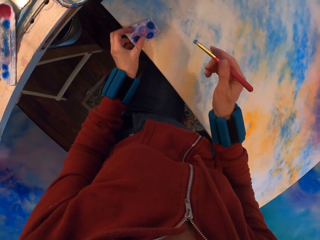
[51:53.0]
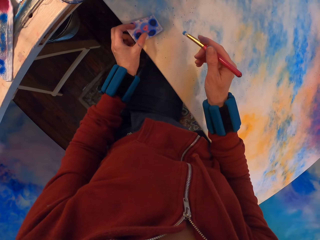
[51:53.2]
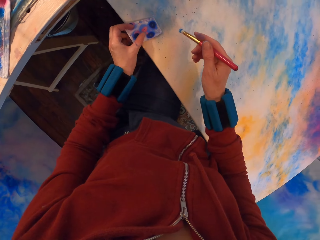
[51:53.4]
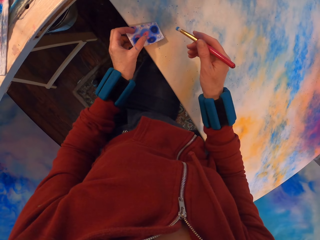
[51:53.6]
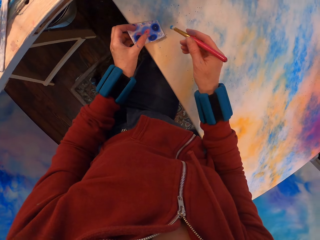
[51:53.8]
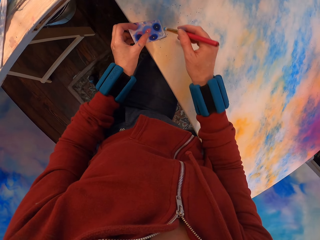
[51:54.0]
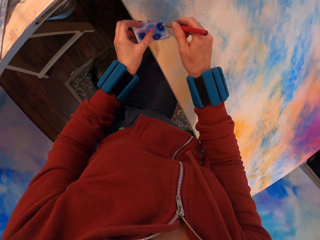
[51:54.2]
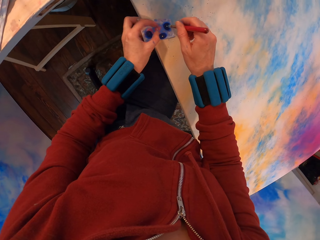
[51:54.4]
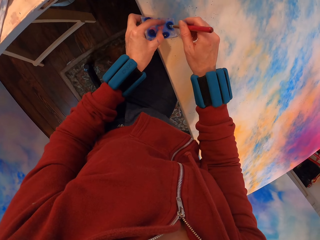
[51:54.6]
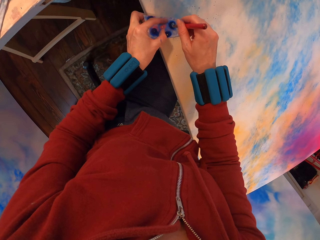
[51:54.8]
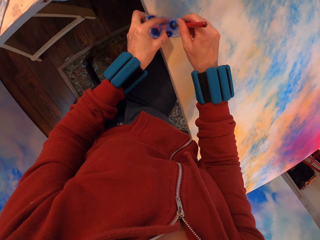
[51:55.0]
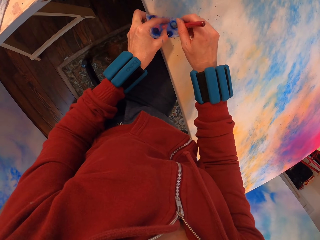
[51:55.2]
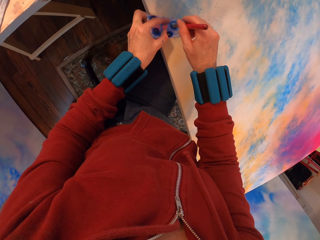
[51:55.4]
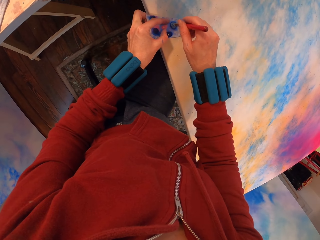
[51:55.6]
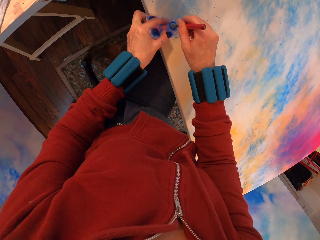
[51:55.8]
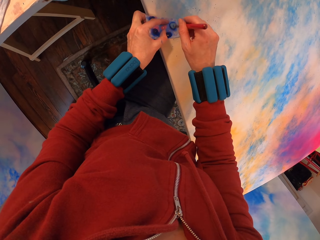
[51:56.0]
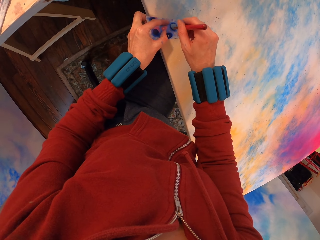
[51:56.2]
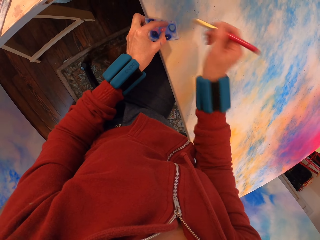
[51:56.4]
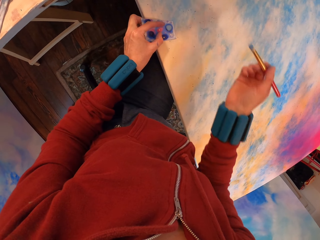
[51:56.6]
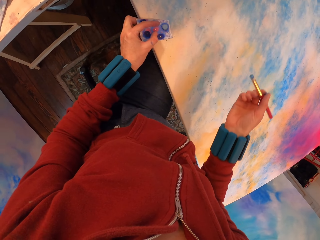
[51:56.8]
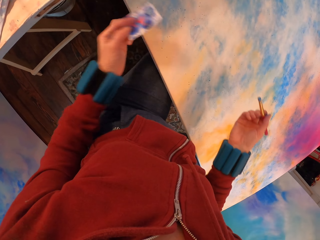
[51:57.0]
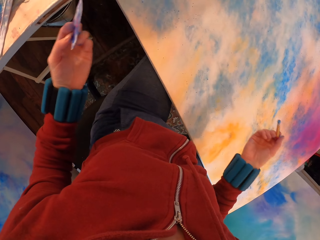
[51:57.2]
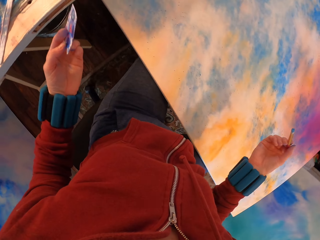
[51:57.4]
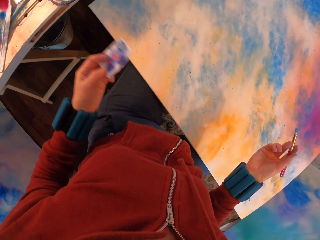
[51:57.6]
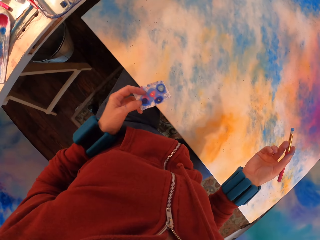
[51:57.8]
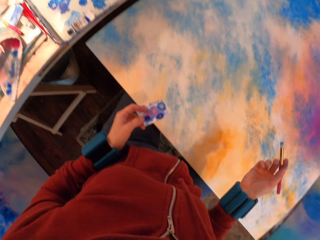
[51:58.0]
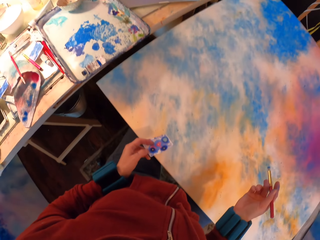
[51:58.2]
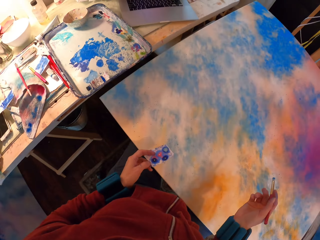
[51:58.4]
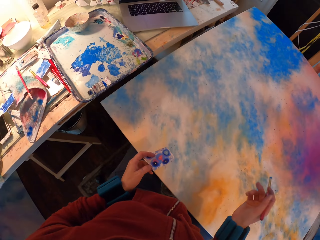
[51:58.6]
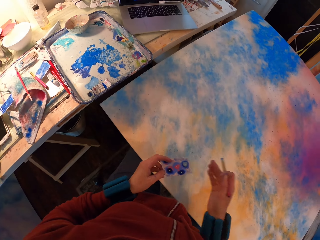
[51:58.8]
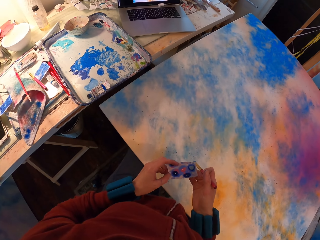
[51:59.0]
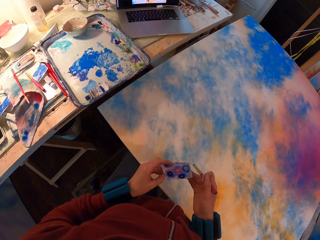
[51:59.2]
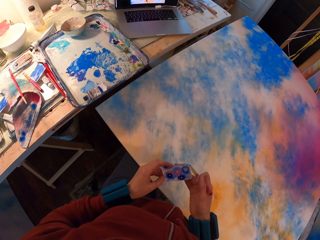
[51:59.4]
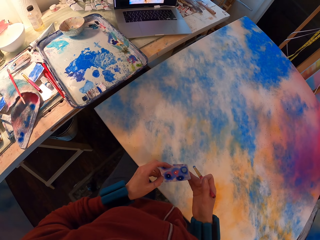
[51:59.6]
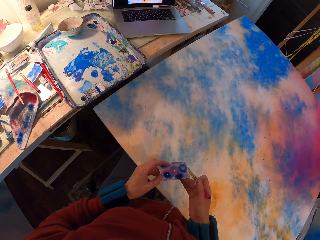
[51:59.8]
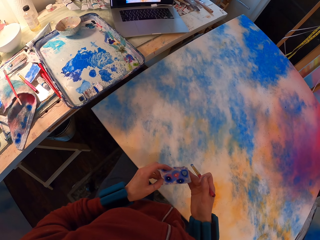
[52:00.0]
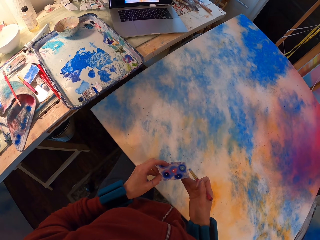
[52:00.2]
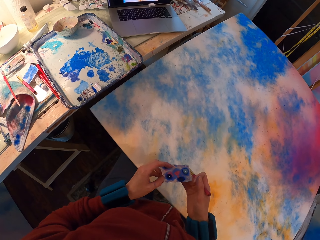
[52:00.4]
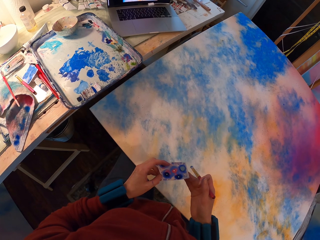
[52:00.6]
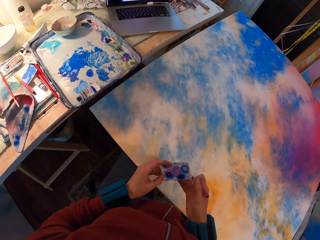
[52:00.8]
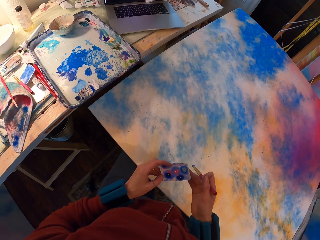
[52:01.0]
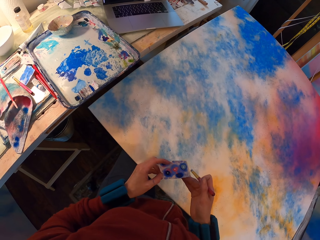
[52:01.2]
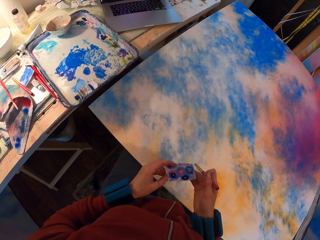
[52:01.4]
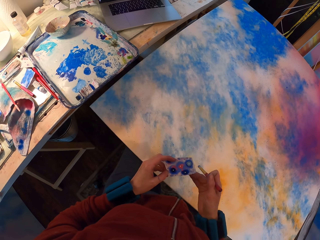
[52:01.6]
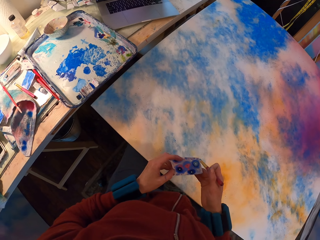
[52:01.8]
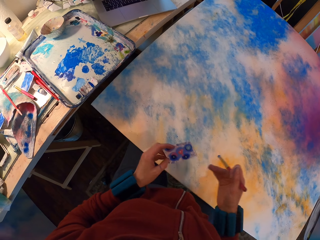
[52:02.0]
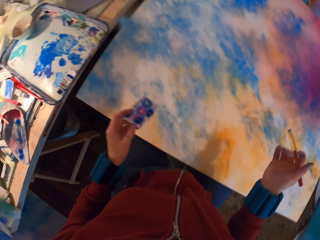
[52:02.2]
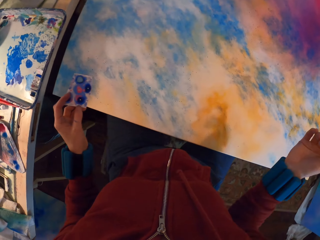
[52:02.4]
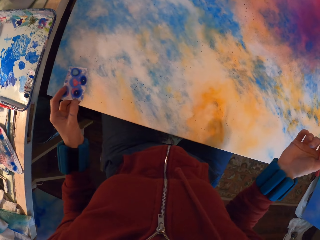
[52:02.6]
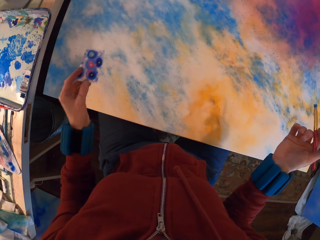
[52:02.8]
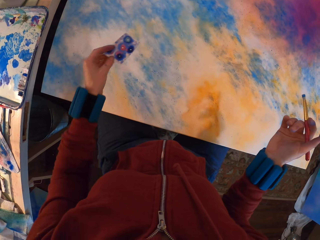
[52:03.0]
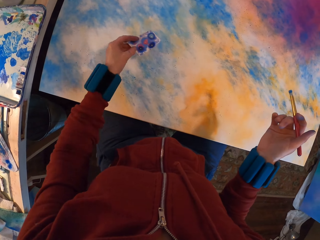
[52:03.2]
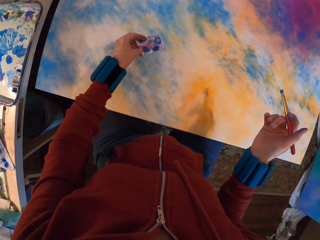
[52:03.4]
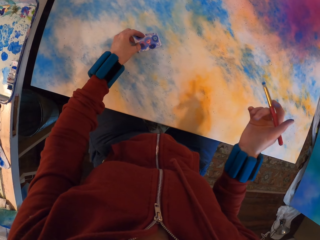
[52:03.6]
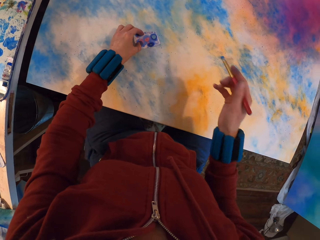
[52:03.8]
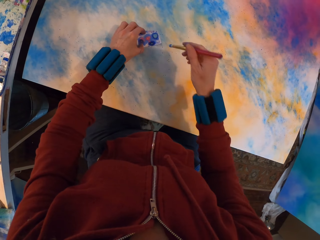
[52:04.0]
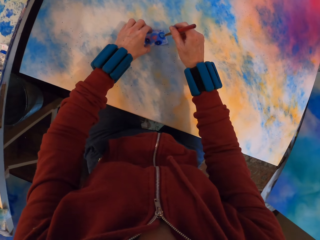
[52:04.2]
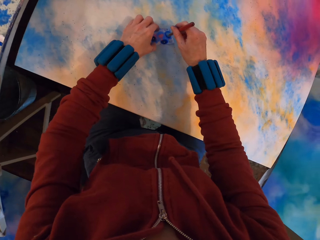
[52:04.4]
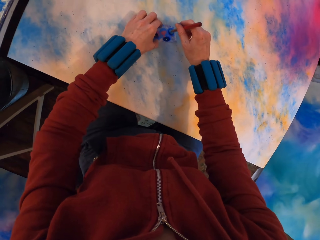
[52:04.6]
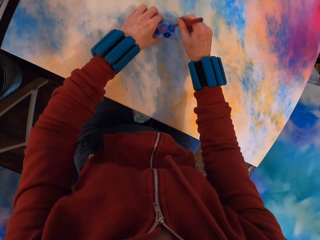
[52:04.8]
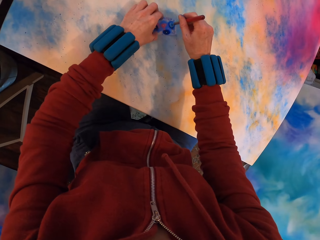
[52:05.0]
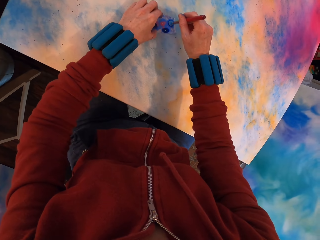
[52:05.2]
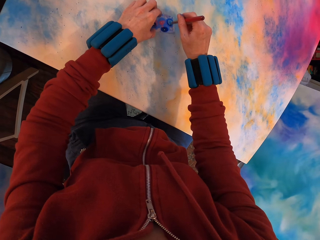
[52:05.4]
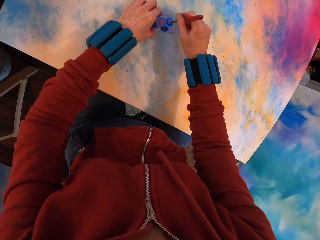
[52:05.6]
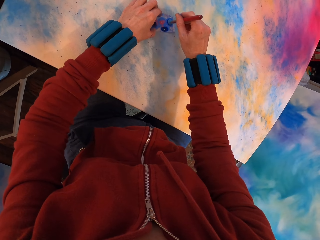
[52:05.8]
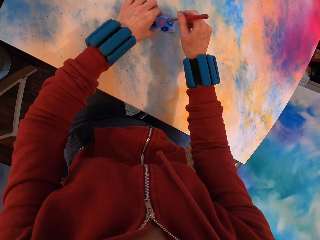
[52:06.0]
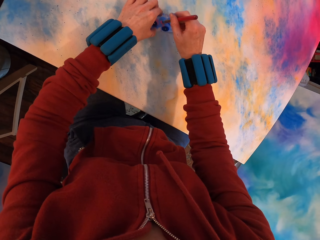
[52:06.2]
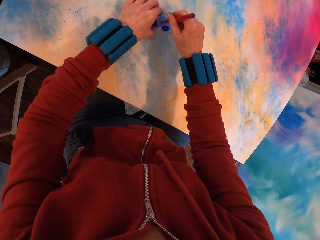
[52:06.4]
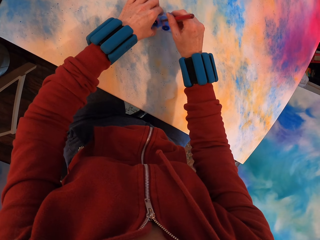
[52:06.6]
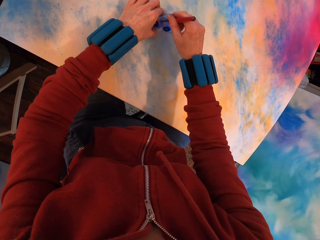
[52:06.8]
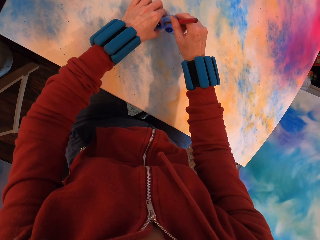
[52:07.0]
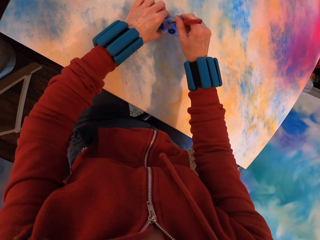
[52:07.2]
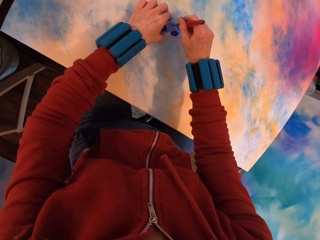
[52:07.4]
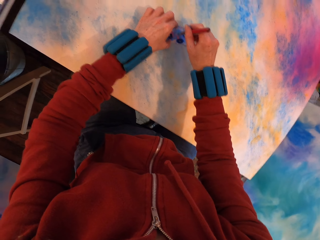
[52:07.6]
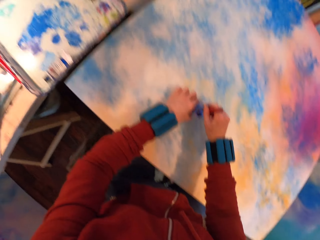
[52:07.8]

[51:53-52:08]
The camera wearer places the paper on the canvas. They apply paint on the painting using the watercolor paper. They lift the paper. They place the paper on the canvas and paint the canvas.

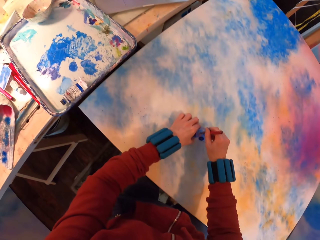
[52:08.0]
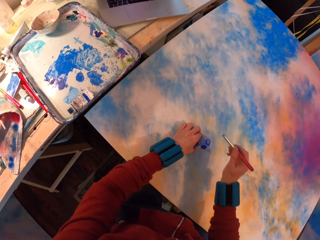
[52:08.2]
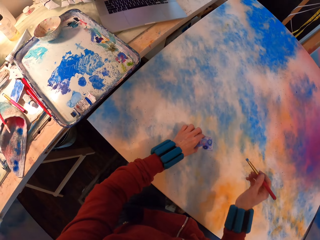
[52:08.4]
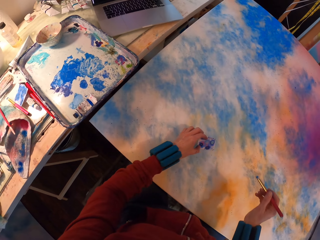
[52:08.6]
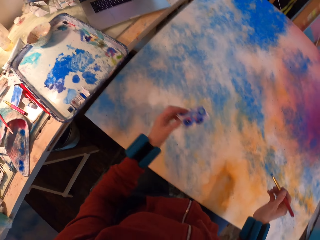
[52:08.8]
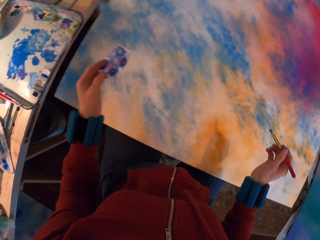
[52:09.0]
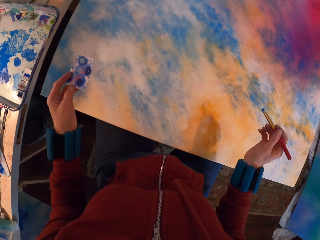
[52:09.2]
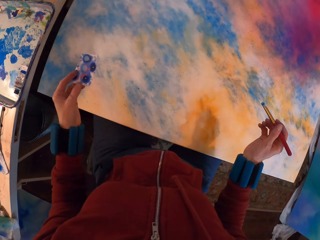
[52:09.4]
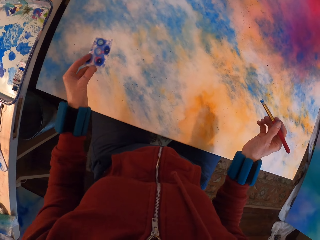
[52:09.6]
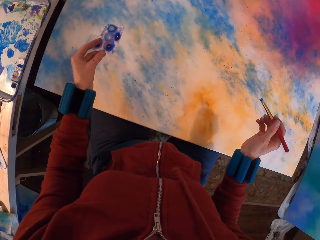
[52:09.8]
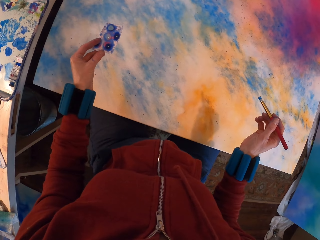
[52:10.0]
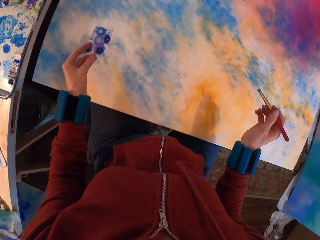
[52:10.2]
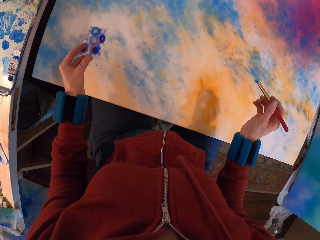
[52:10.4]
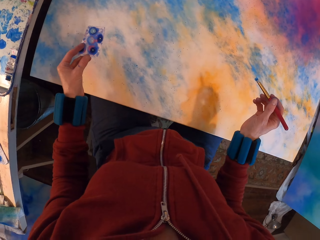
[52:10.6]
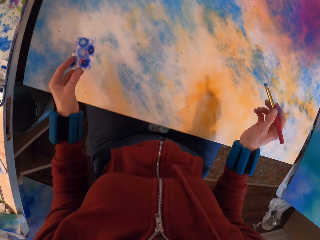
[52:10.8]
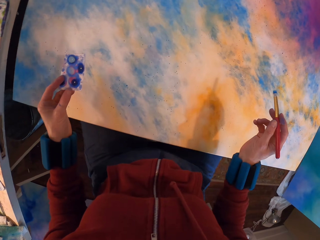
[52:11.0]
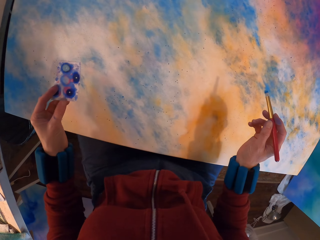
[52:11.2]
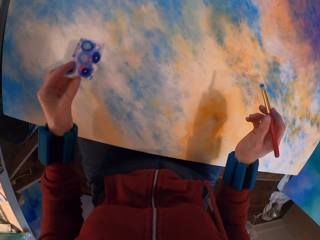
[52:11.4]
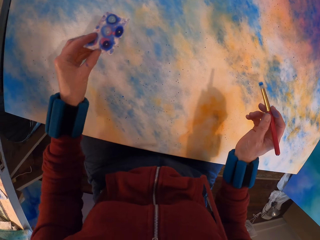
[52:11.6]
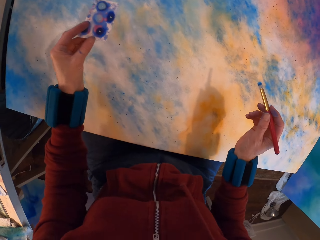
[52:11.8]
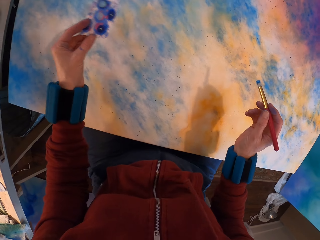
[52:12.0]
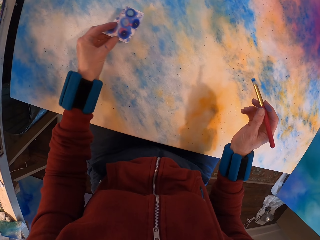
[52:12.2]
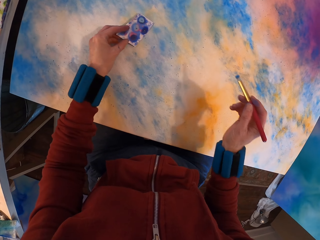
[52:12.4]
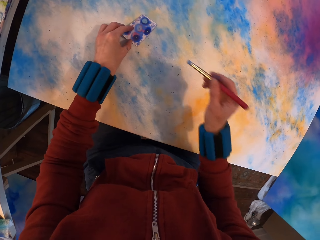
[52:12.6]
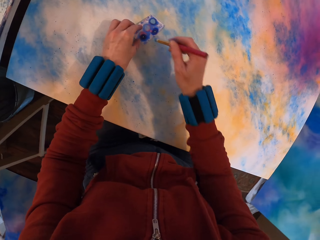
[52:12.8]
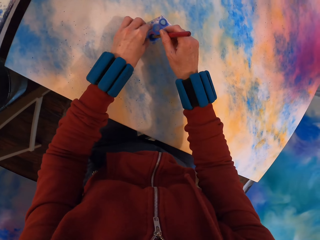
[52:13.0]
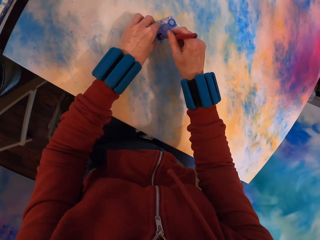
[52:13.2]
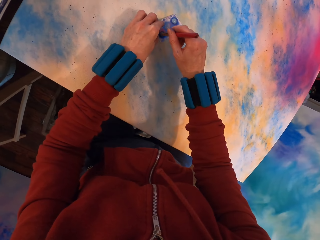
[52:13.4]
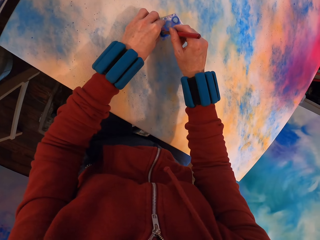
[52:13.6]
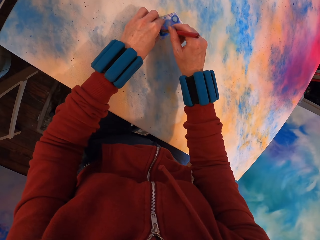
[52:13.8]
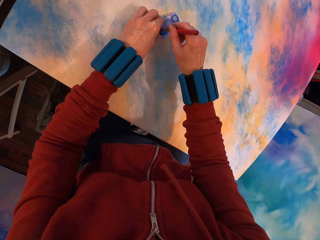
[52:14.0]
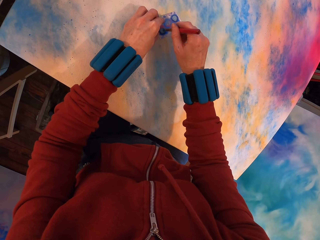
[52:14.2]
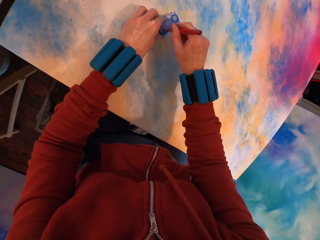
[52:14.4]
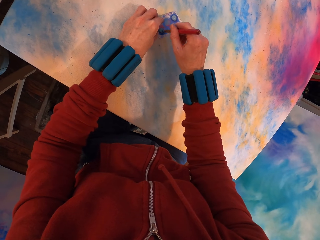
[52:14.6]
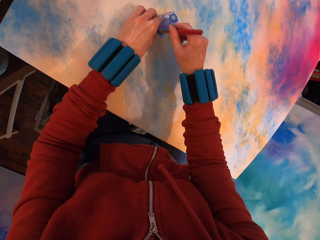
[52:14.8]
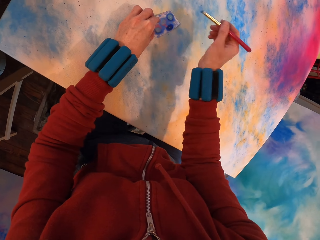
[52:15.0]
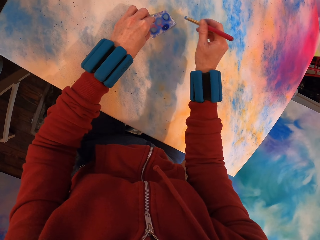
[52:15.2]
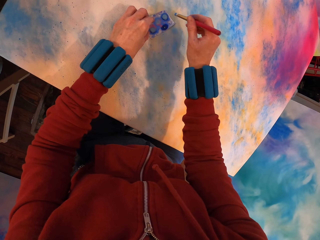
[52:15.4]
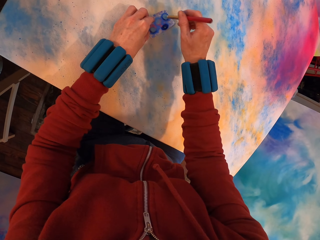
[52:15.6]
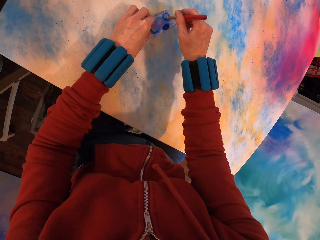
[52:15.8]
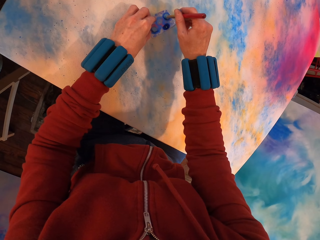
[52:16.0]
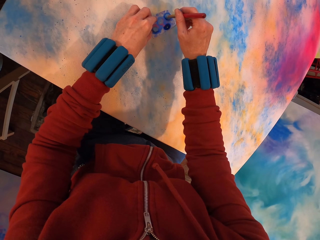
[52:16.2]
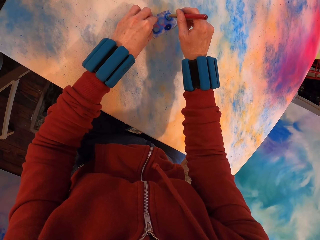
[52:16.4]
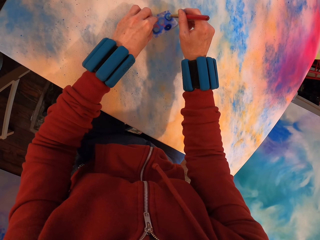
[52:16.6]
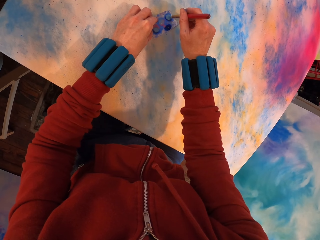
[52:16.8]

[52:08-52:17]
The camera wearer lifts the paper. They place the paper on the canvas and paint the canvas.
